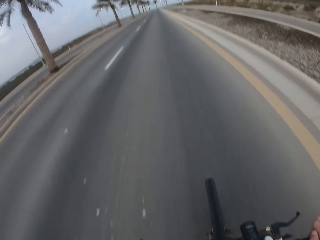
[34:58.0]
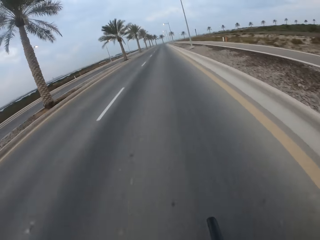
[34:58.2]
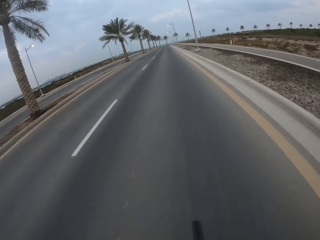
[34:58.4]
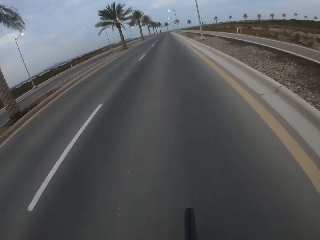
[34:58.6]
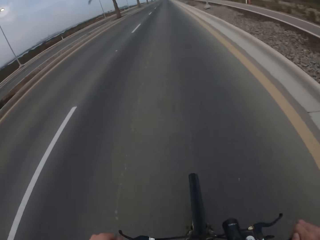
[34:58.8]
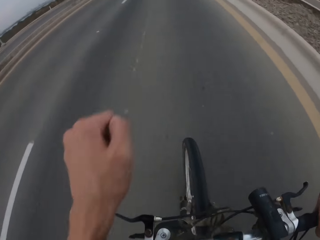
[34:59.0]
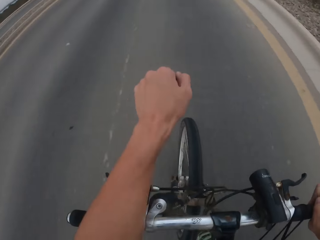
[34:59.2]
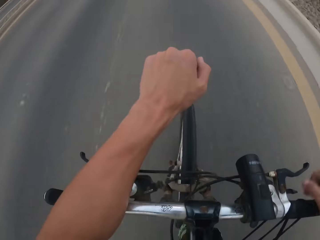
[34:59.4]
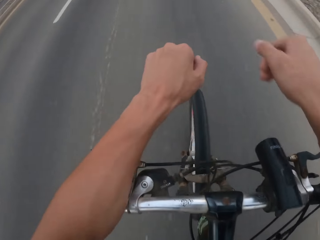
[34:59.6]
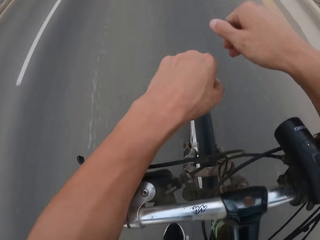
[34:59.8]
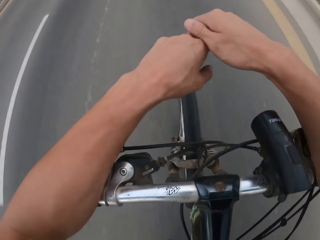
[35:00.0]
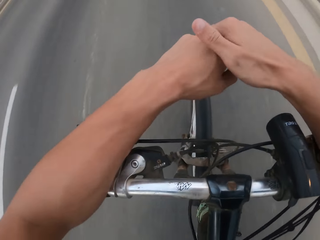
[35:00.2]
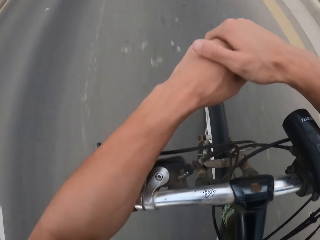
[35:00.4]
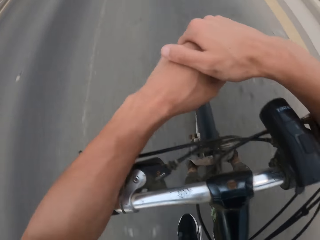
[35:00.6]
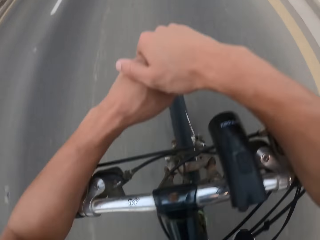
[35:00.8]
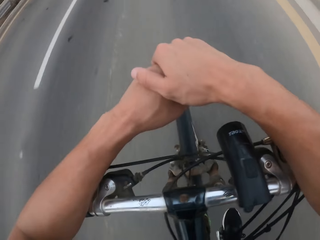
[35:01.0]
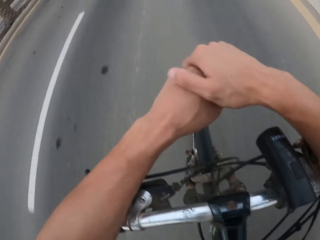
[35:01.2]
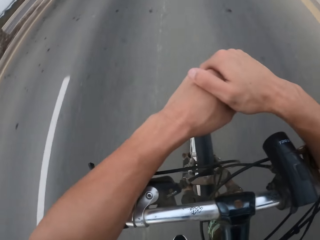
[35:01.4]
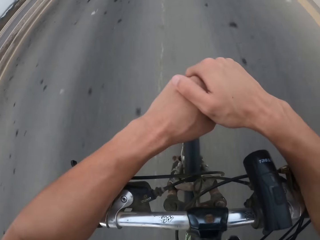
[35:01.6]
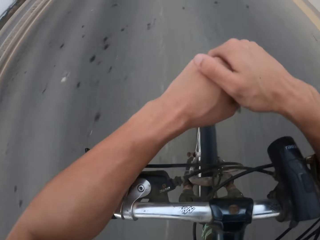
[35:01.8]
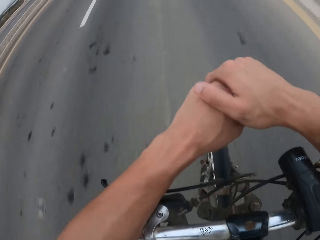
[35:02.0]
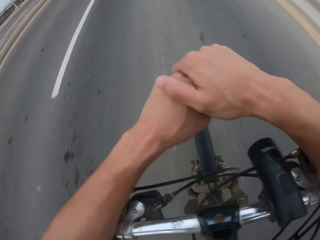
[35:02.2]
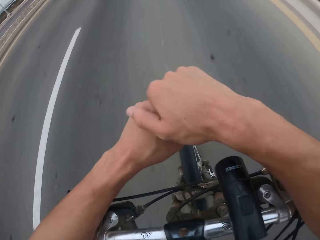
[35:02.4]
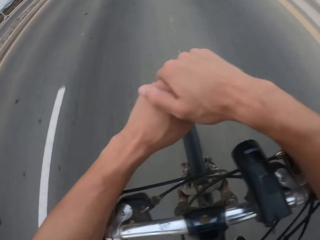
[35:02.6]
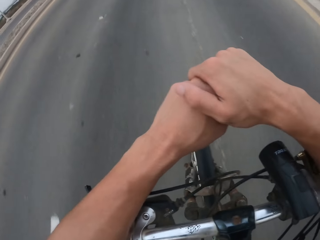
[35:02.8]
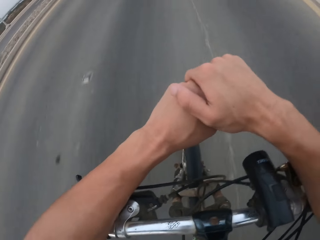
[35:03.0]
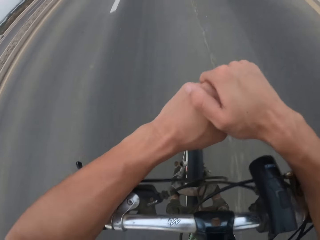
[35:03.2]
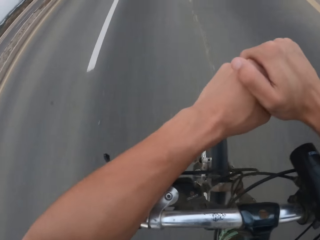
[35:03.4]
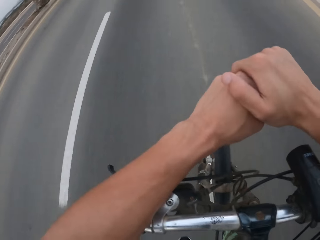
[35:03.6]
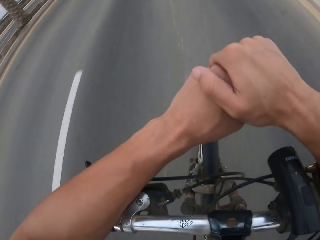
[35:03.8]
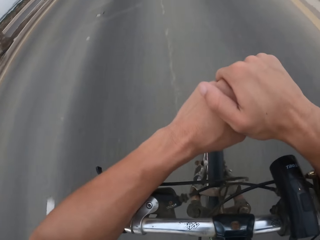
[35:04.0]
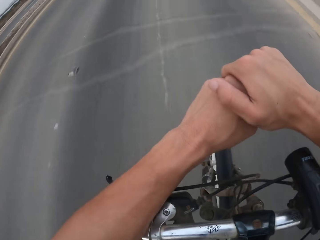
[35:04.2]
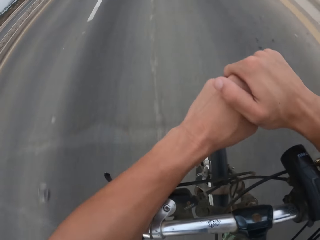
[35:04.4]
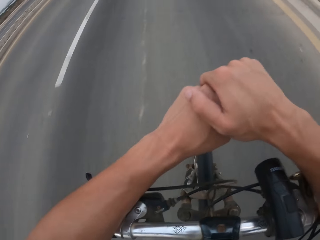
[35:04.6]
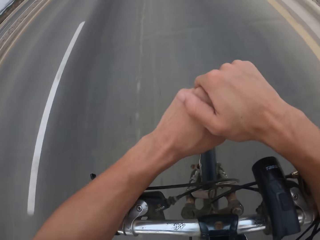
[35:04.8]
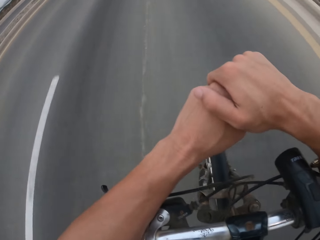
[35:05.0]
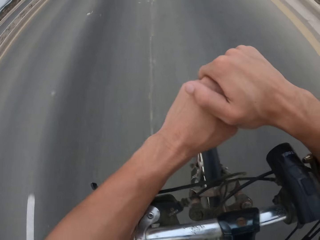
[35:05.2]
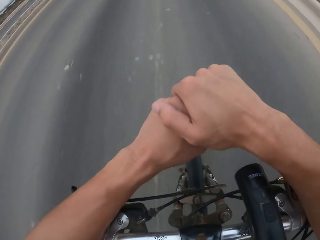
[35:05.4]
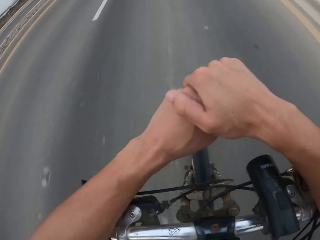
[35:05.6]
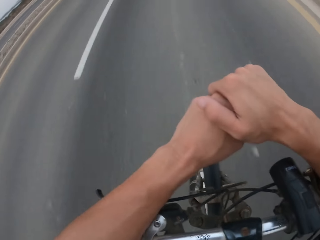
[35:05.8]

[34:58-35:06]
The camera wearer leans on the bike. He holds the bicycle with part of his hand. He cycles on the road.

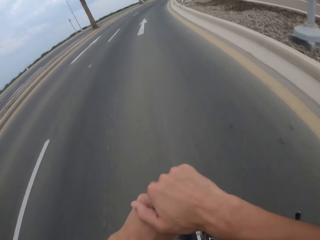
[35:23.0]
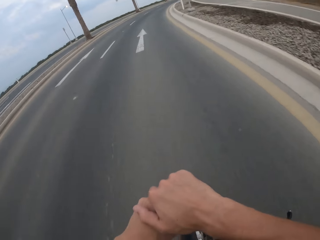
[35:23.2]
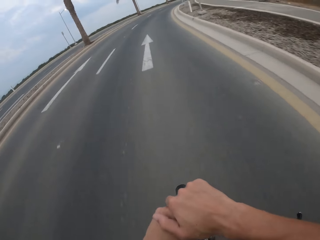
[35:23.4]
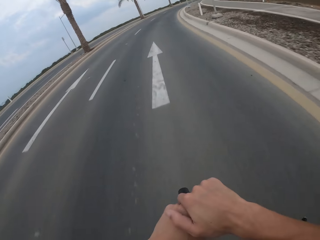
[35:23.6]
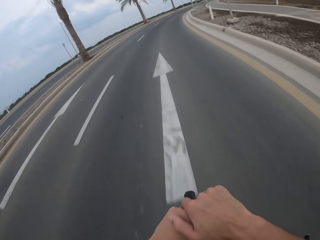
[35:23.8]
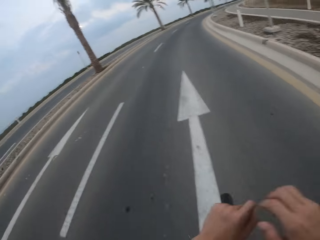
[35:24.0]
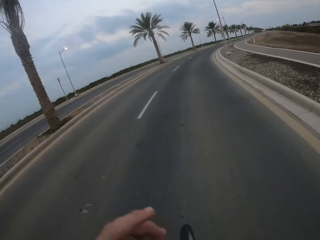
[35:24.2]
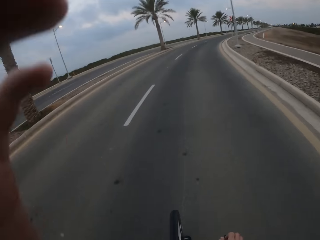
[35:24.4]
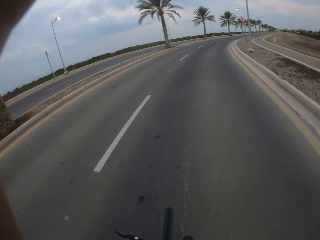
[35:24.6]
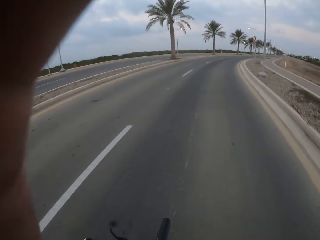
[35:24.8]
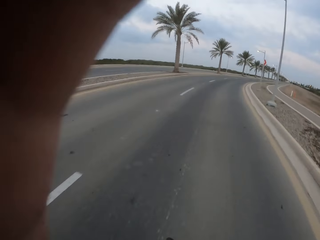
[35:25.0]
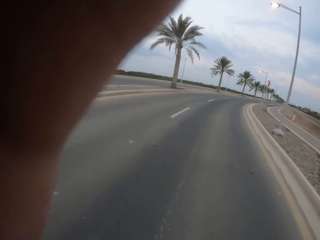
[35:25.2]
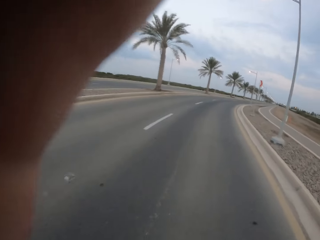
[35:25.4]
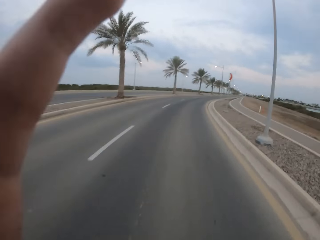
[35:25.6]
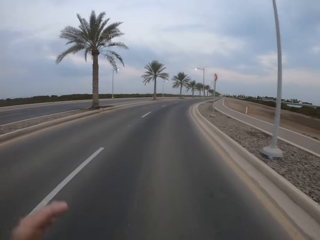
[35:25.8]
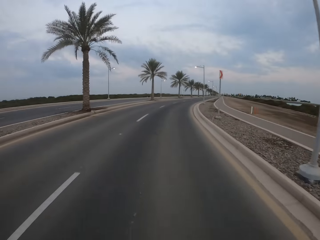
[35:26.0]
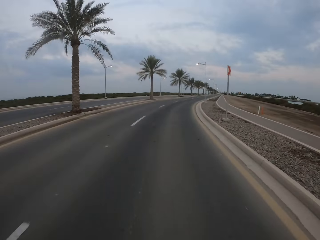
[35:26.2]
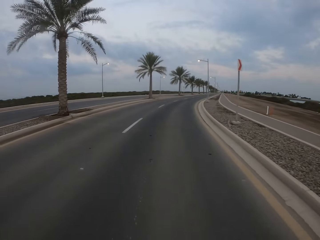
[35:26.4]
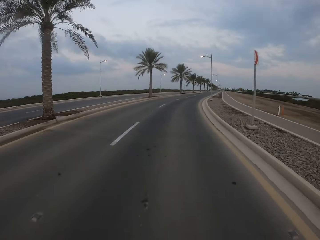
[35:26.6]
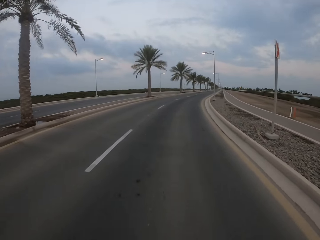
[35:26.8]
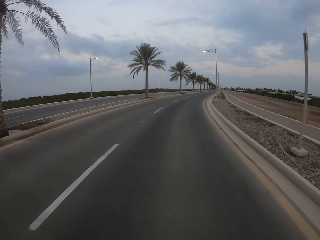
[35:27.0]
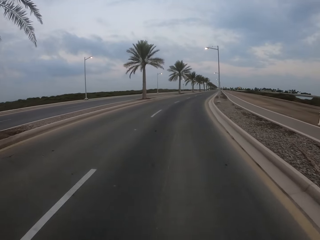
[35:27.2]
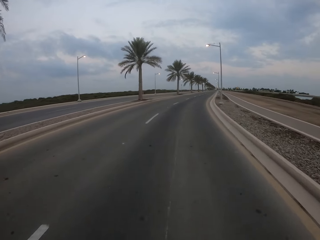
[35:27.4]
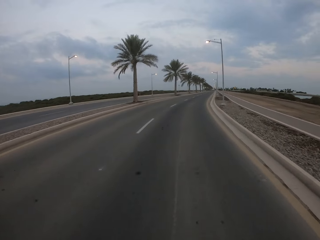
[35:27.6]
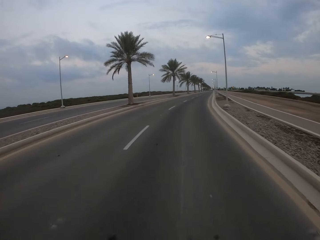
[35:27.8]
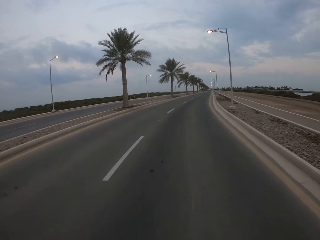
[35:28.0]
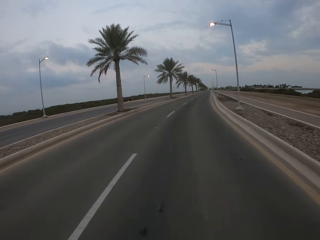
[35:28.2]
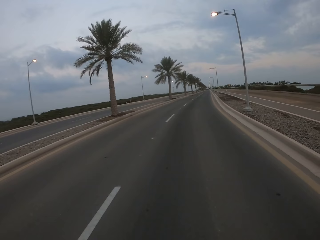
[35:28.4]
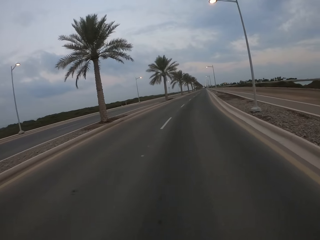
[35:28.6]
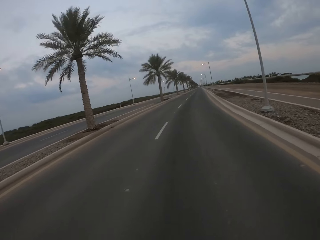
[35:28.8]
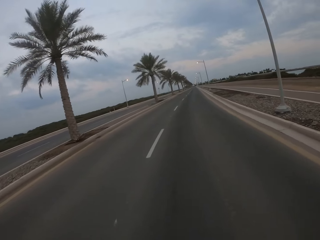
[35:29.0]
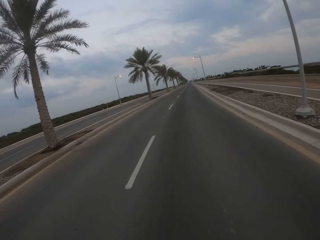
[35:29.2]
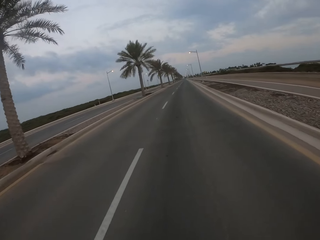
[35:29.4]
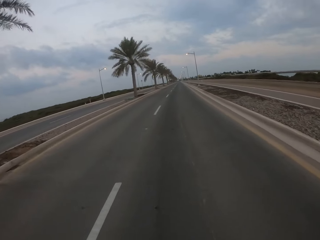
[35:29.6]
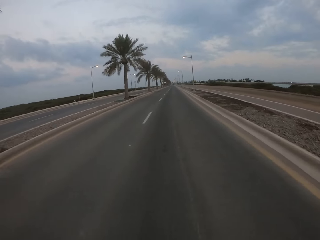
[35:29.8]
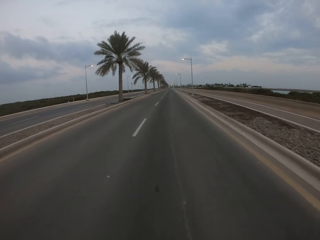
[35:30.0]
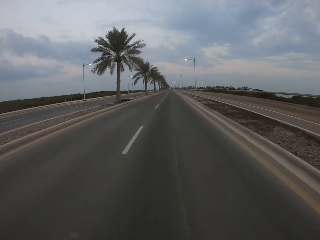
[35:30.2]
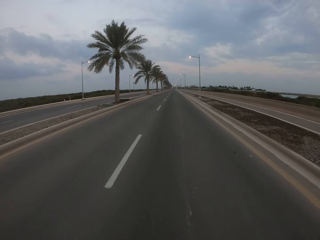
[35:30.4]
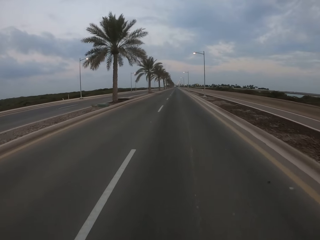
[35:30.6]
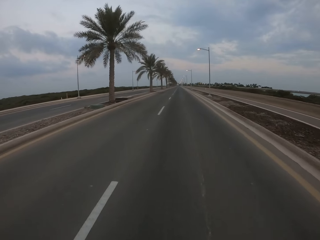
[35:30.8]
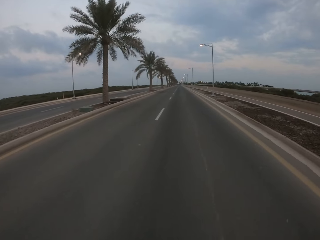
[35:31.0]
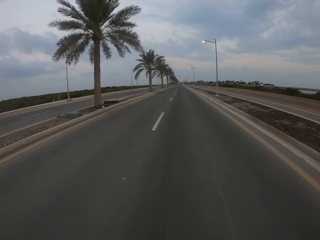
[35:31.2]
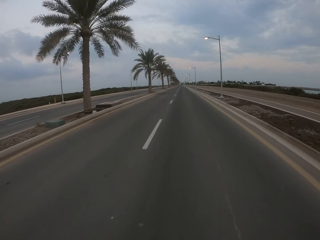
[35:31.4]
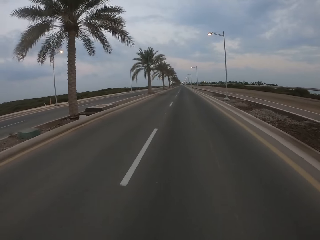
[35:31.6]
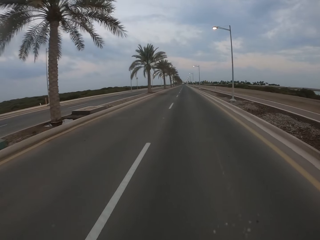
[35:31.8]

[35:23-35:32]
The camera wearer touches the camera. He raises his hand. He drops his hand. He cycles on the road.

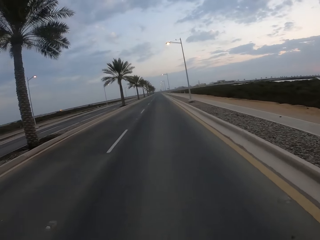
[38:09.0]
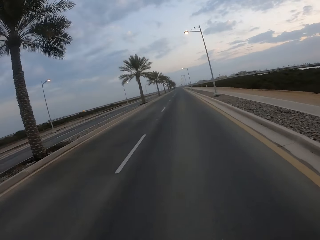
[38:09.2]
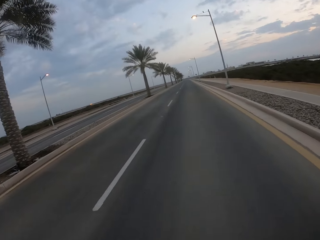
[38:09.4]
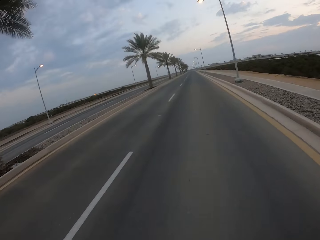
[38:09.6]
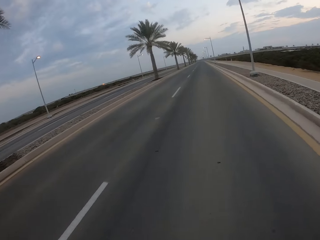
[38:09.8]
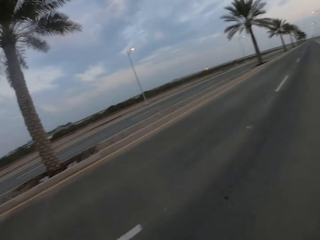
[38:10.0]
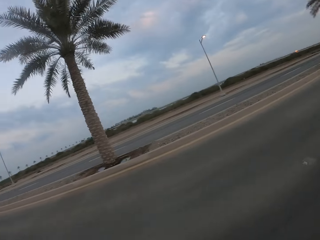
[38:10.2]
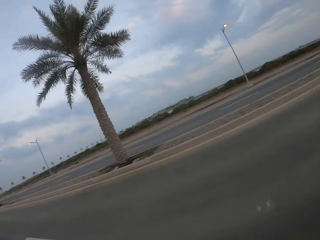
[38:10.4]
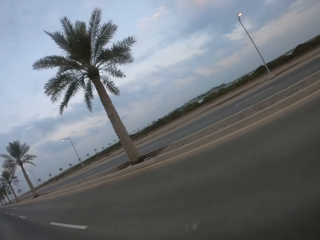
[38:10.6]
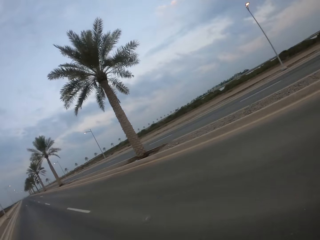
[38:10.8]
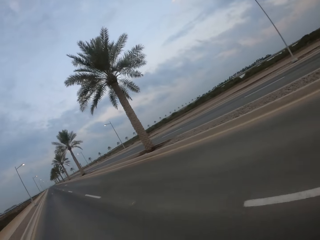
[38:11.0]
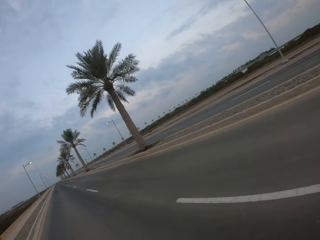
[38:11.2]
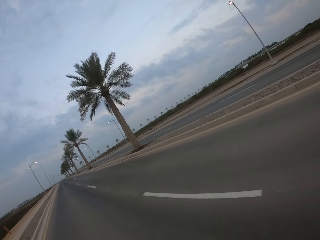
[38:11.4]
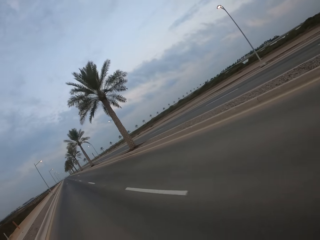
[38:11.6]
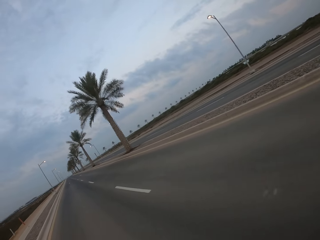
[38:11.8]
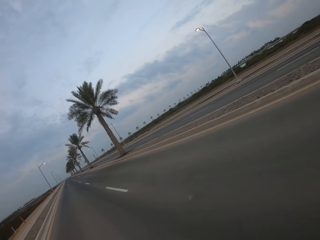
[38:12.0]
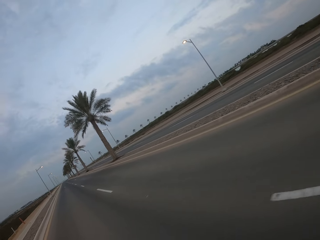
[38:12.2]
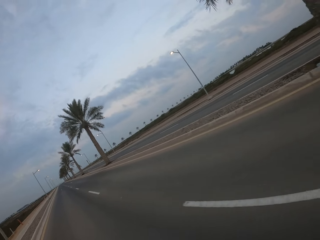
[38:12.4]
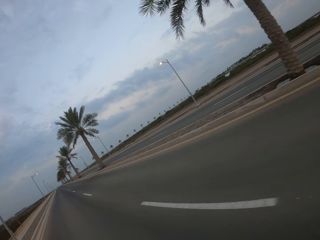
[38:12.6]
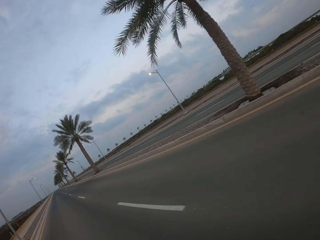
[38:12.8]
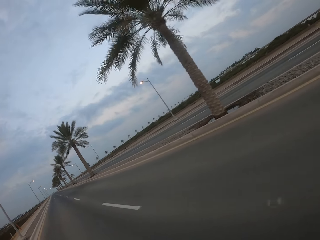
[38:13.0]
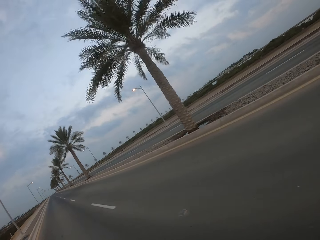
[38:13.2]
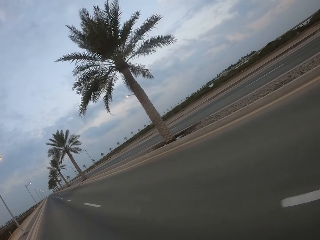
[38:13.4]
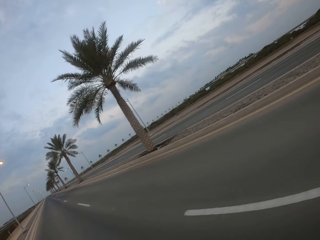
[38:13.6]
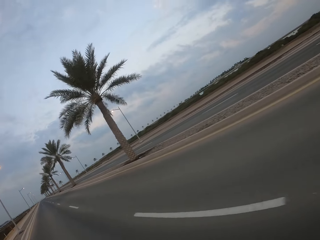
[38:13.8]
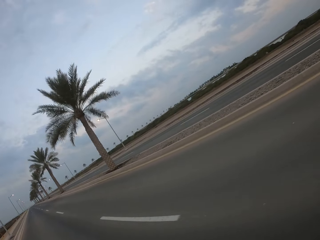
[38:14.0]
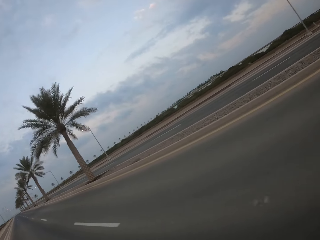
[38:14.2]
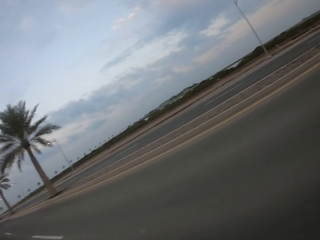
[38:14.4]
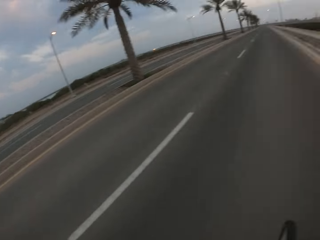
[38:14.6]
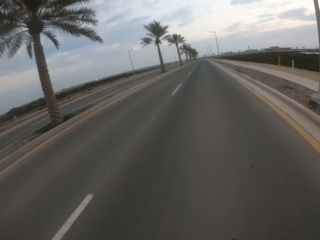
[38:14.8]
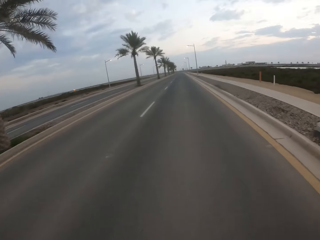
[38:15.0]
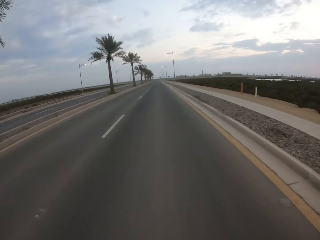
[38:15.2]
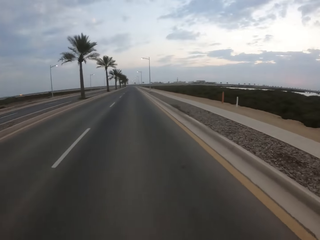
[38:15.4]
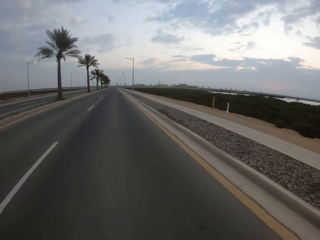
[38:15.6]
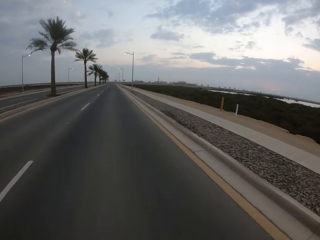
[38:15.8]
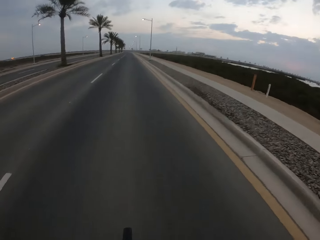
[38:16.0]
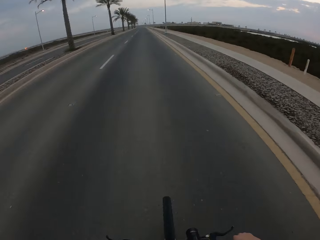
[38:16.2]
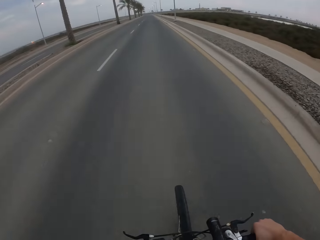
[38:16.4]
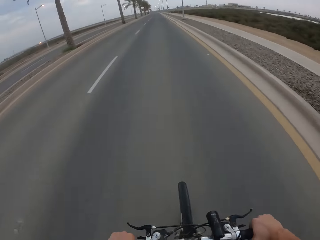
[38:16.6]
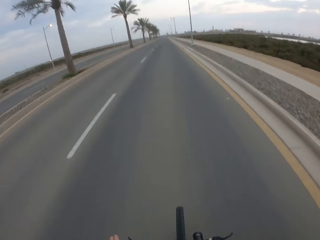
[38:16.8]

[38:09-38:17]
The camera wearer looks back. They cycle on the road.
